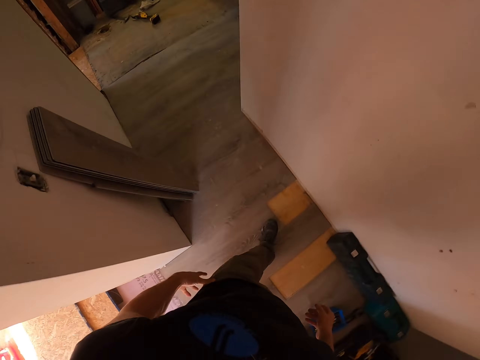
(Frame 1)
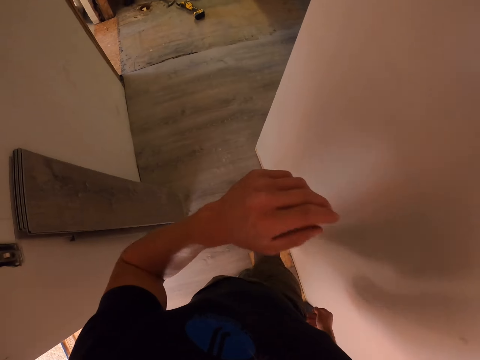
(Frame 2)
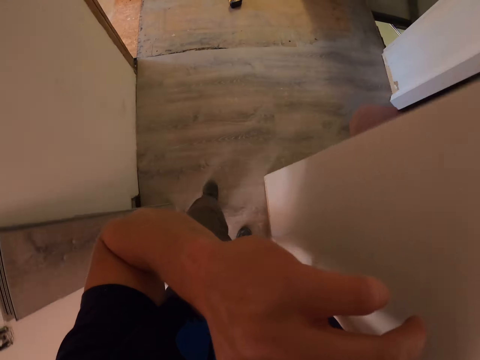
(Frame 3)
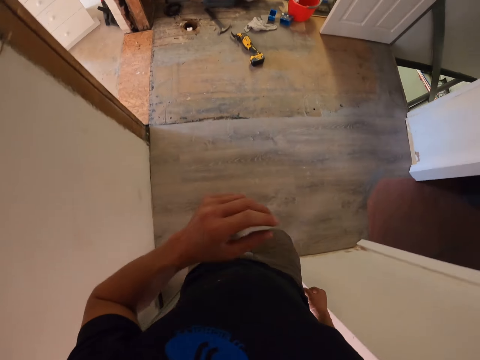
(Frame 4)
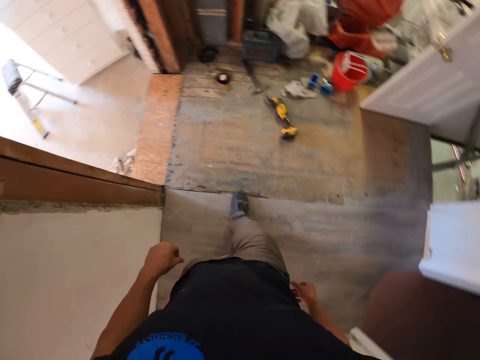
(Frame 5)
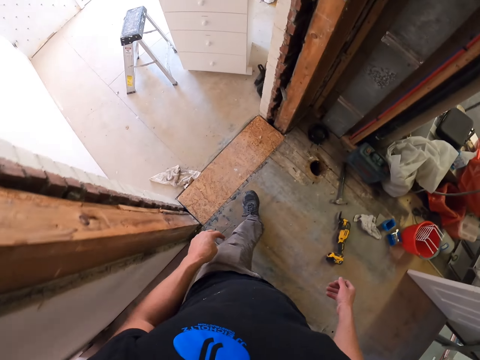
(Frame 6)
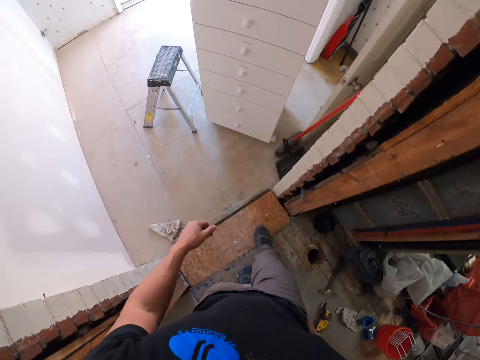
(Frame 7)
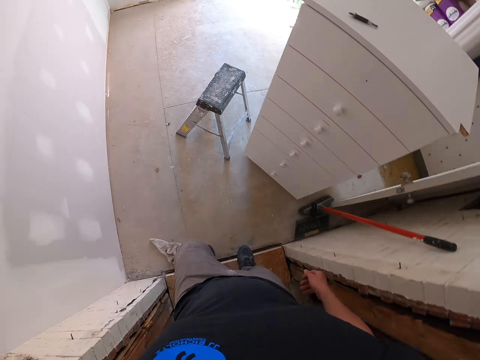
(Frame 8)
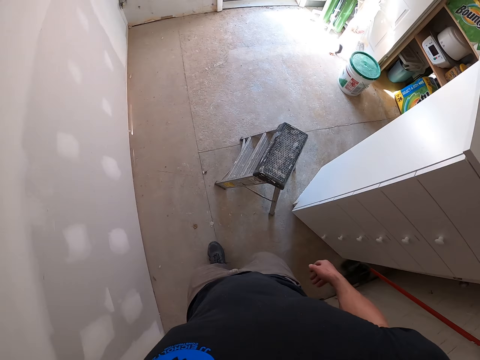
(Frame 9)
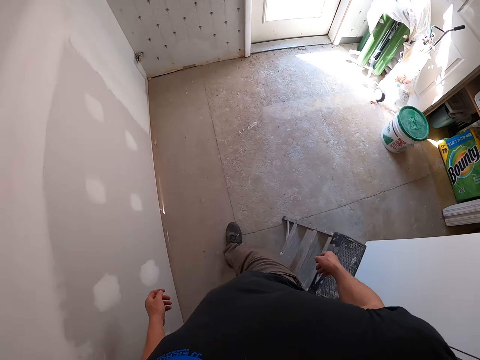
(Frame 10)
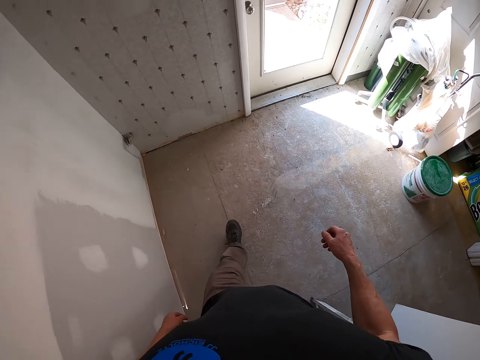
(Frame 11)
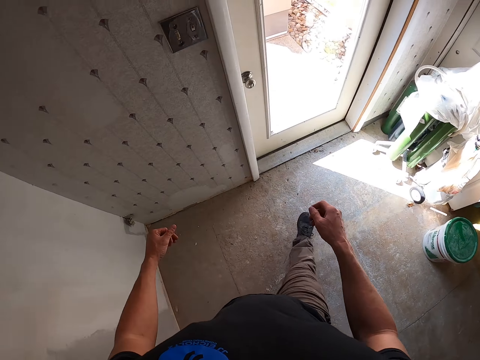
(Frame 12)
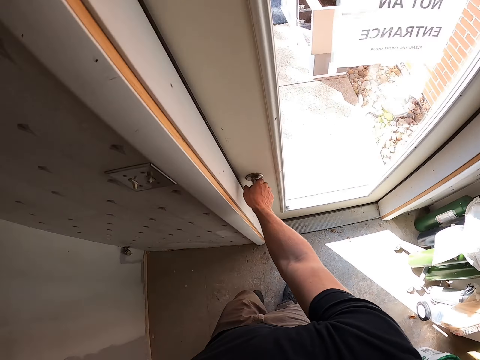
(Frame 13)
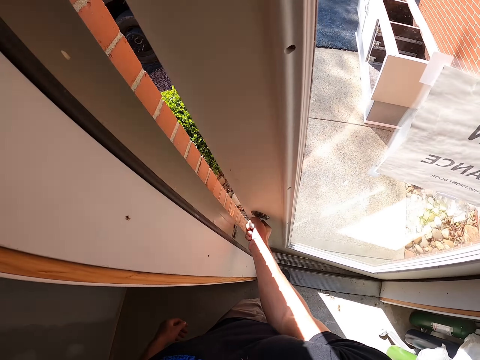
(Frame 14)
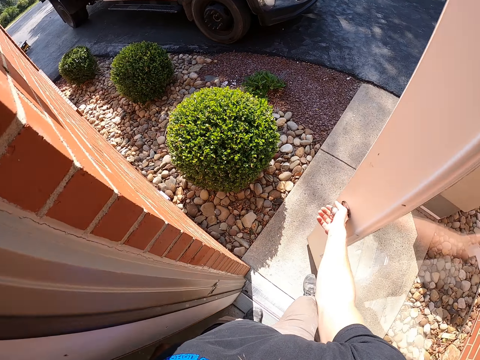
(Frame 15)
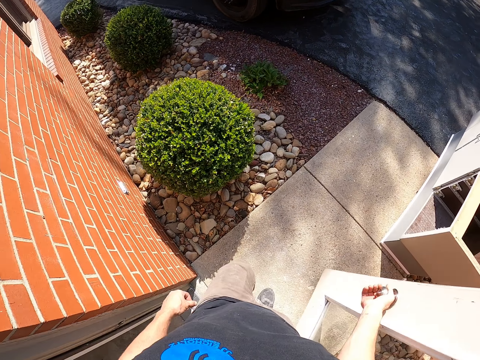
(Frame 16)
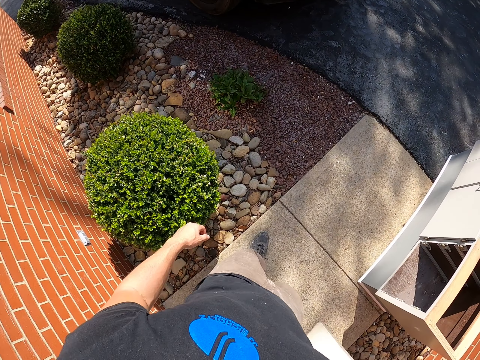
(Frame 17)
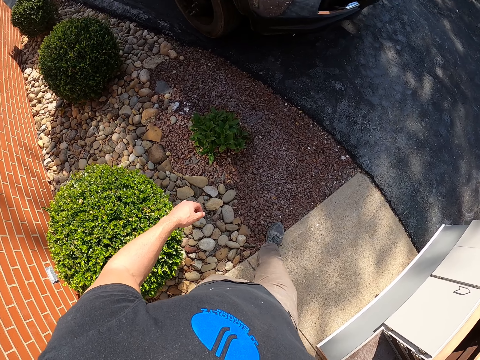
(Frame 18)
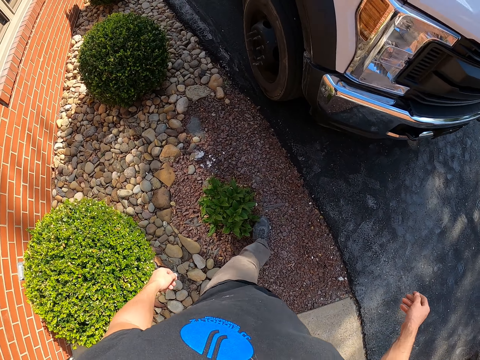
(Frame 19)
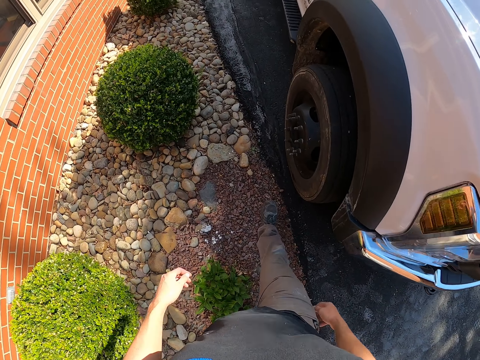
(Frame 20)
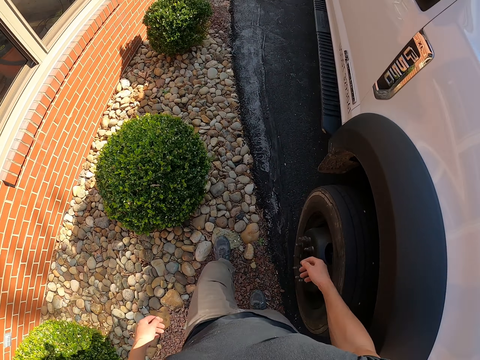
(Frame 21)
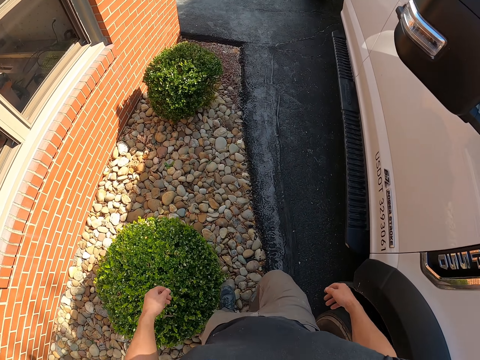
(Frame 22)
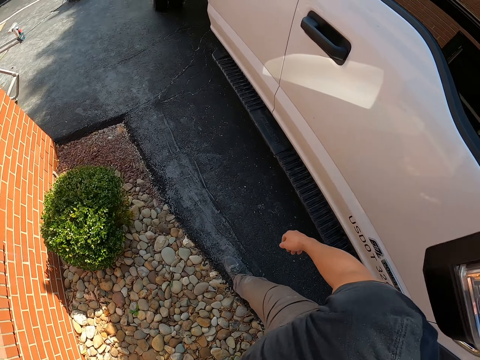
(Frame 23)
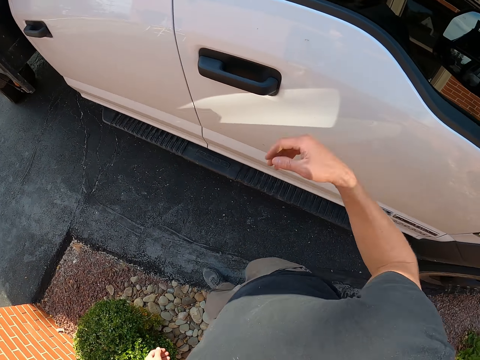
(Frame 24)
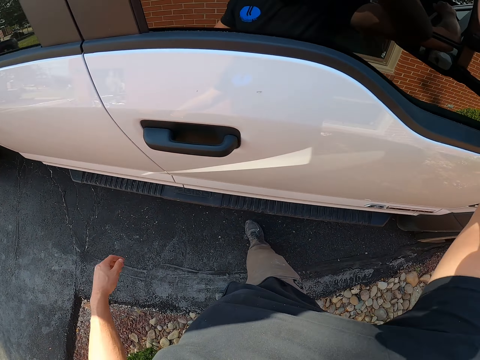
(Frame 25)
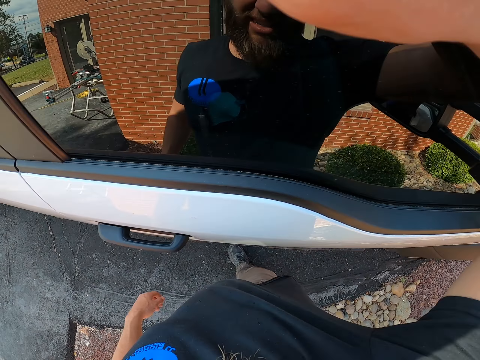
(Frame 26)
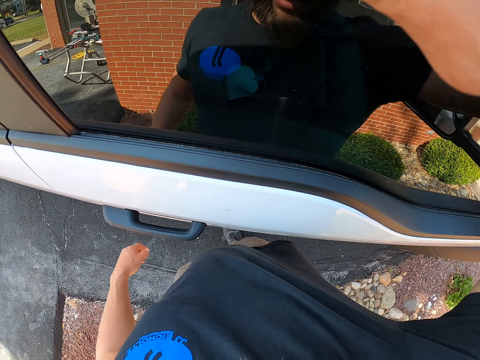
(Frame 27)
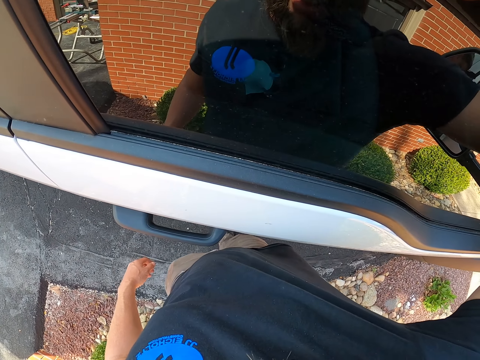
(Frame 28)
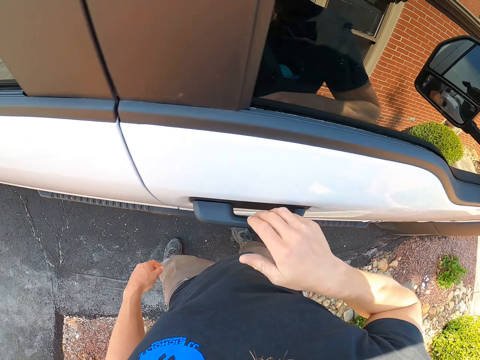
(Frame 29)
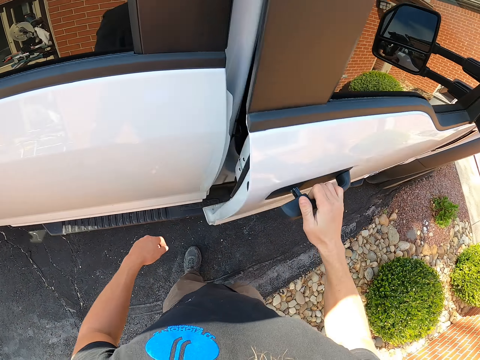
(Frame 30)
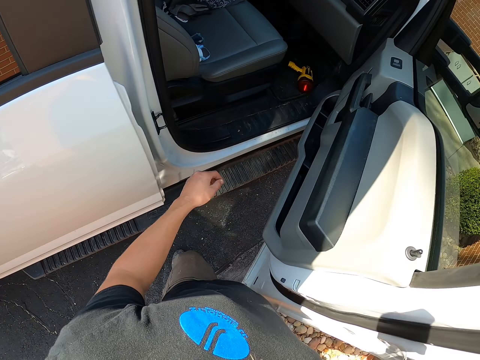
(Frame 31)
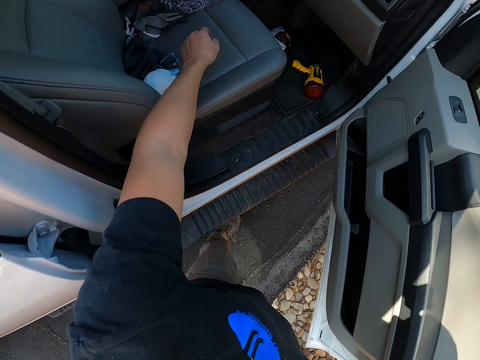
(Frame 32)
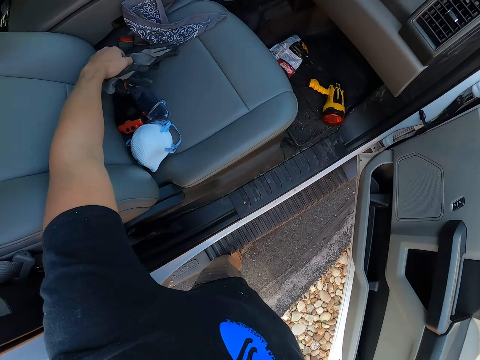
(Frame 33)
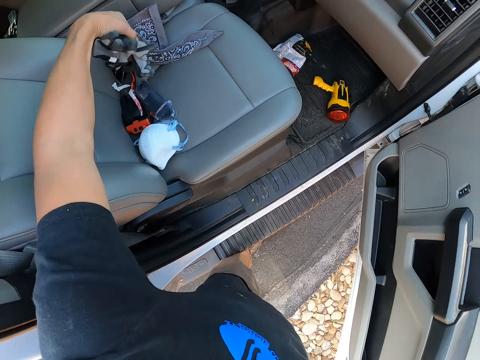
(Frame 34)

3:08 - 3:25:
The camera wearer moves the hand and wipes the nose. They walk around. They open the door. They walk around. They walk out. They open the car door.

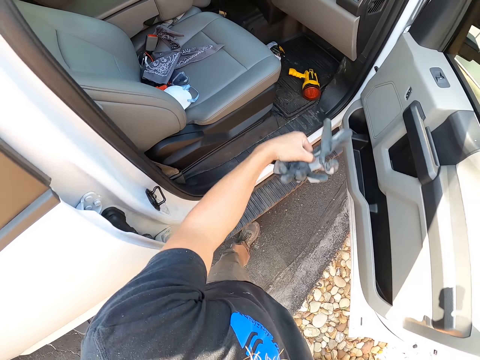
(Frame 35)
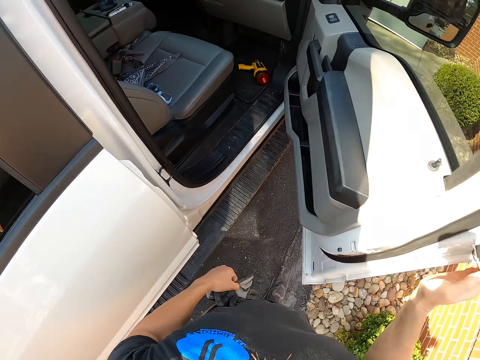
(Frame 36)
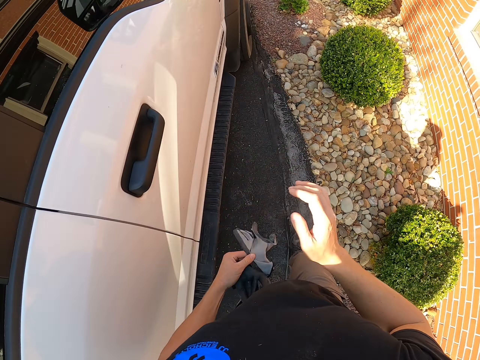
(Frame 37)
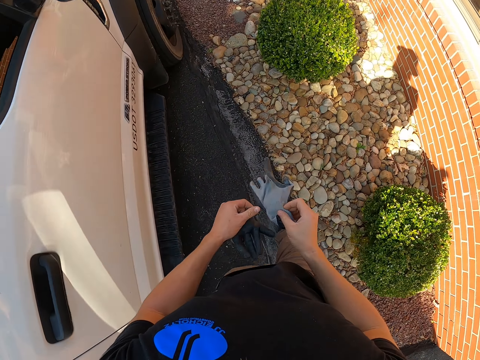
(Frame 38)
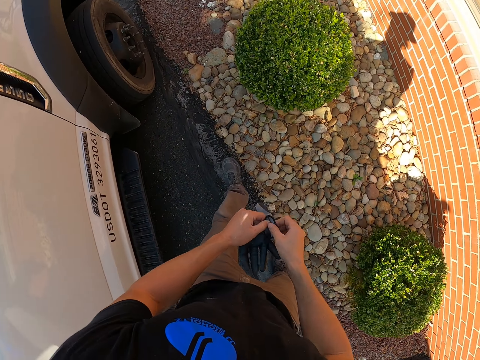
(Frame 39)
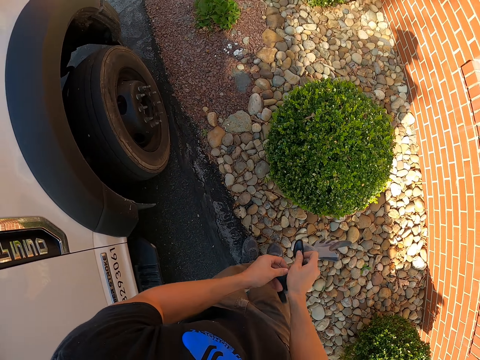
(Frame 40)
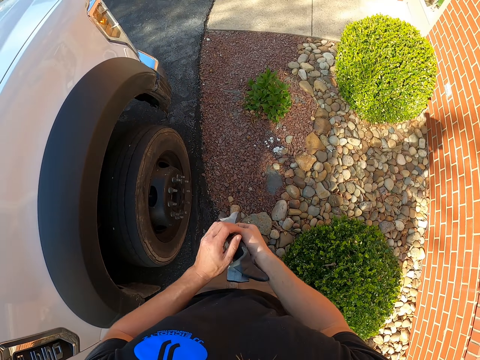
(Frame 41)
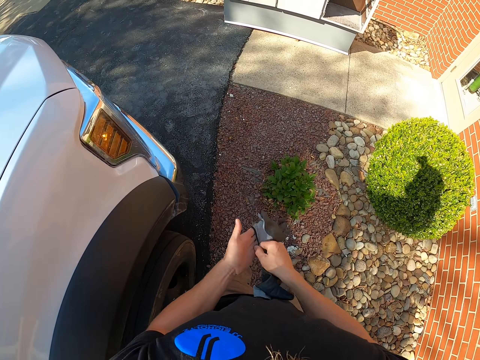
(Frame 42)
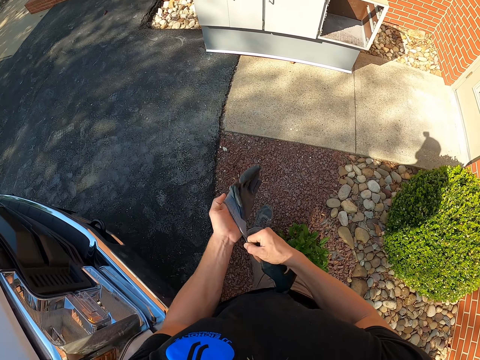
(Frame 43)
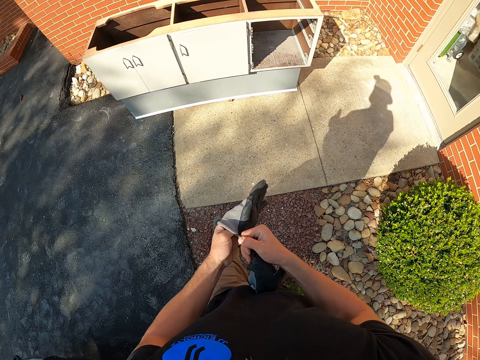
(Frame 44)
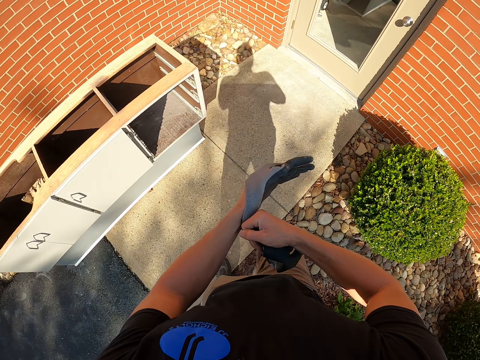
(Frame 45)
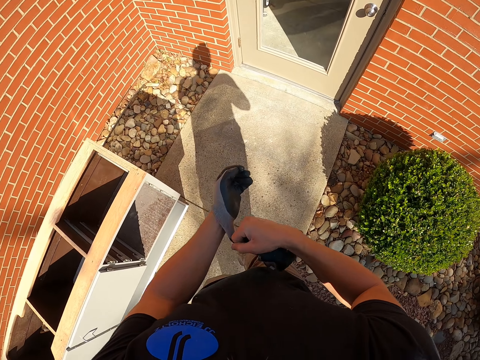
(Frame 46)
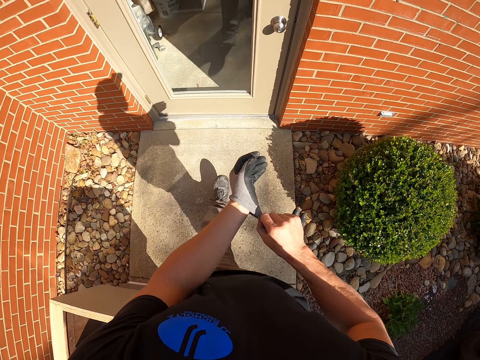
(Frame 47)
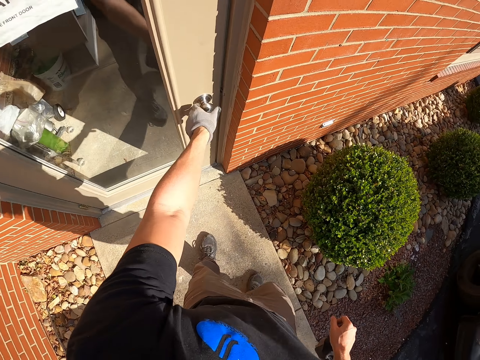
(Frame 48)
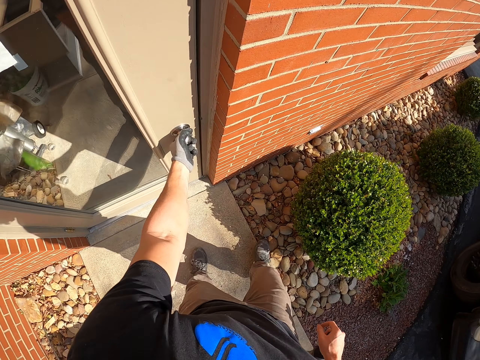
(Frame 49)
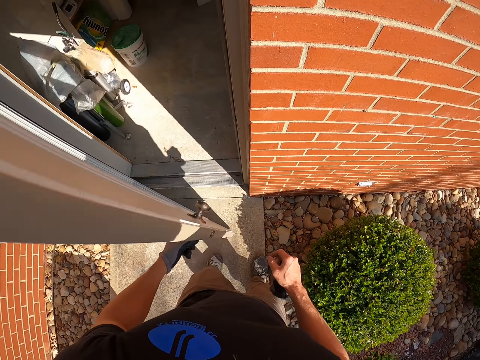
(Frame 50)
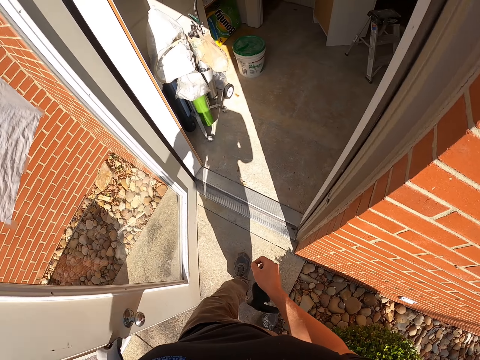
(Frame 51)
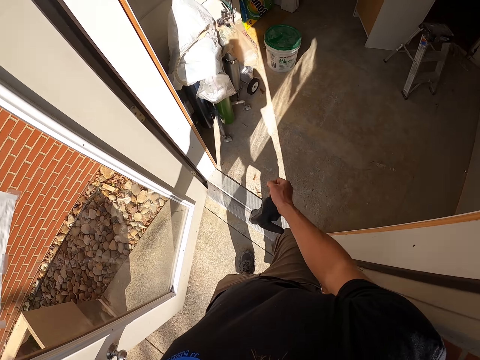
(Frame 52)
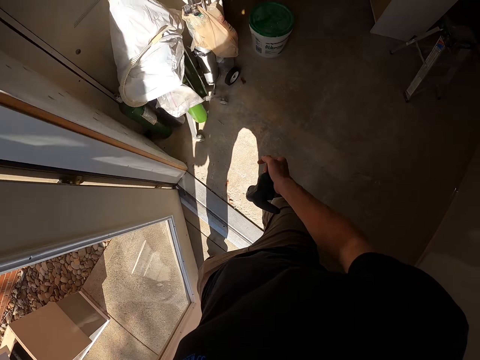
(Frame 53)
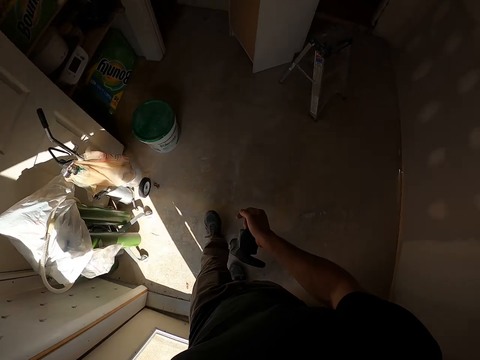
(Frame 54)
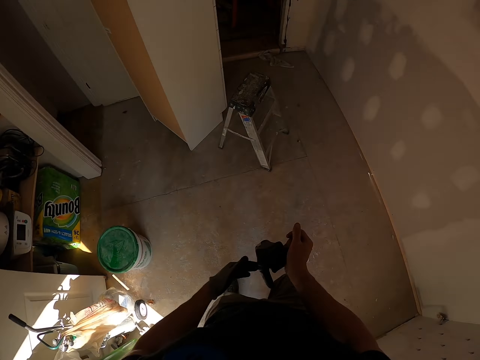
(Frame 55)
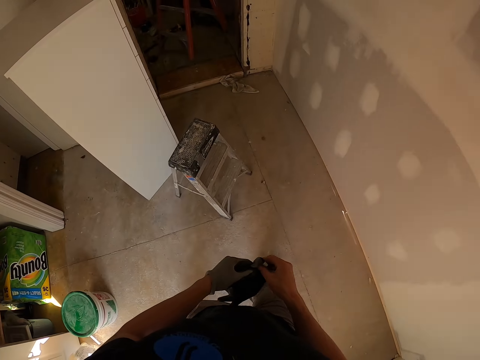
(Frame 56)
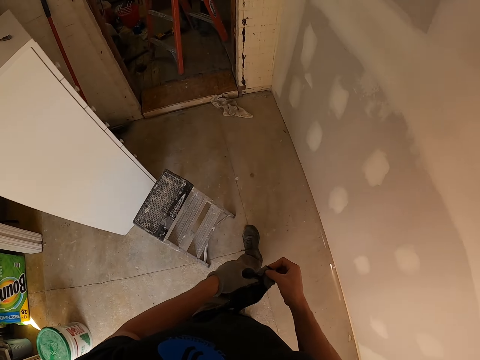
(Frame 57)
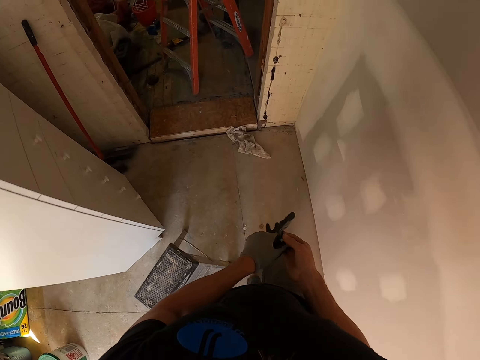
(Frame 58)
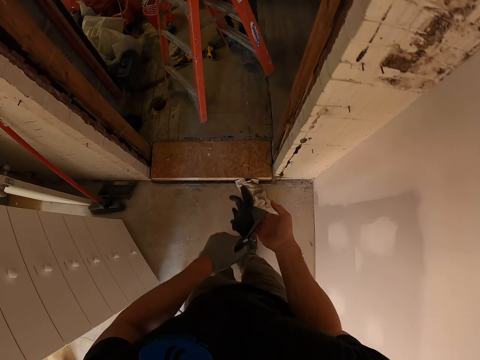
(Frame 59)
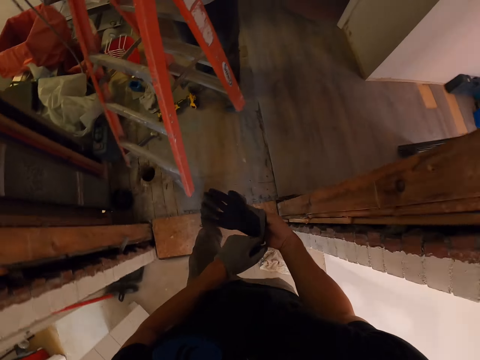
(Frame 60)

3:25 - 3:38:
The camera wearer picks up gloves. They close the car door. They walk around. They wear the gloves. They open the door. They walk around.
